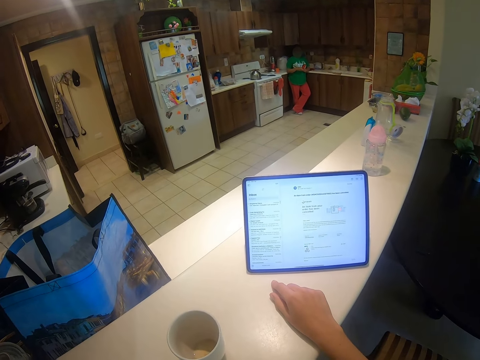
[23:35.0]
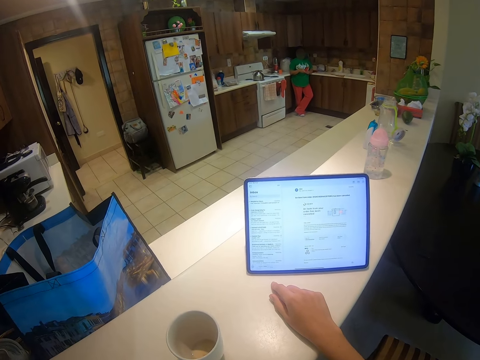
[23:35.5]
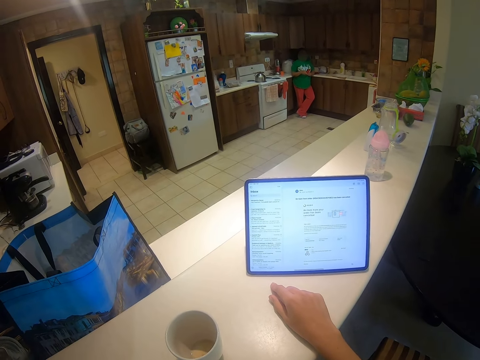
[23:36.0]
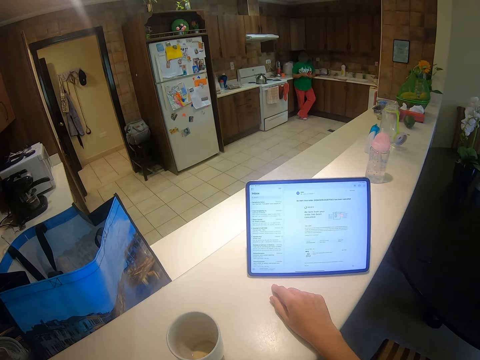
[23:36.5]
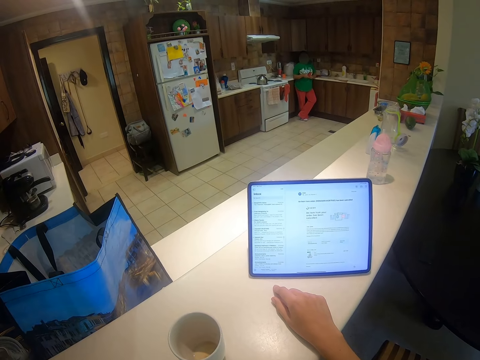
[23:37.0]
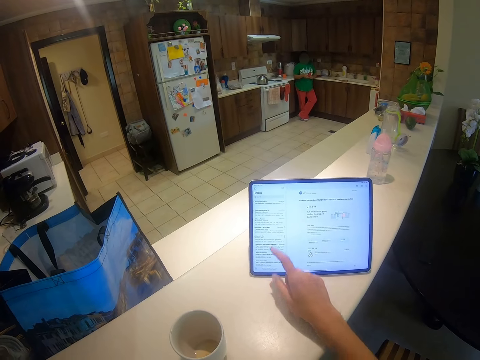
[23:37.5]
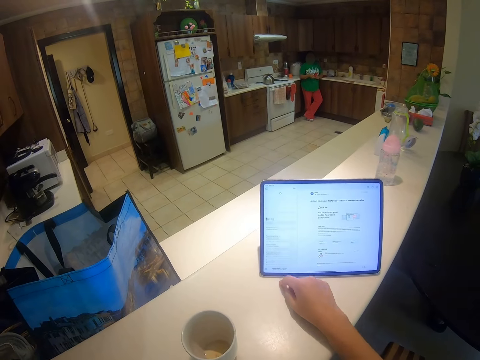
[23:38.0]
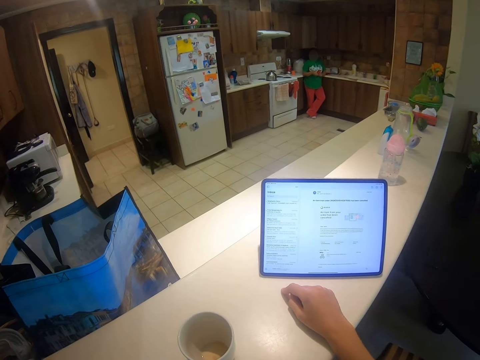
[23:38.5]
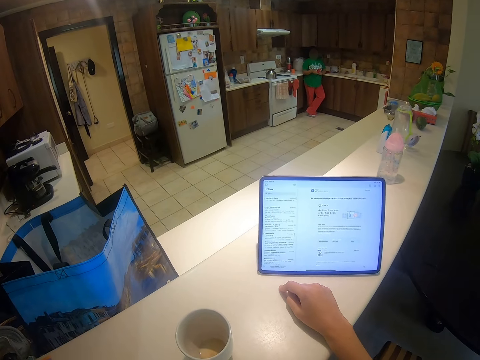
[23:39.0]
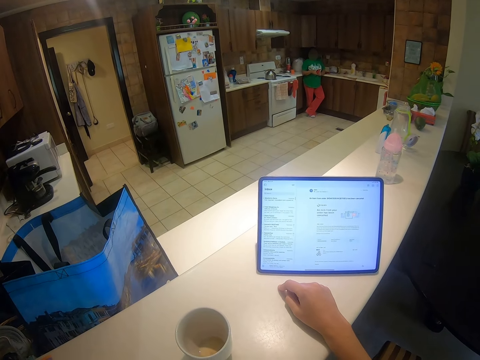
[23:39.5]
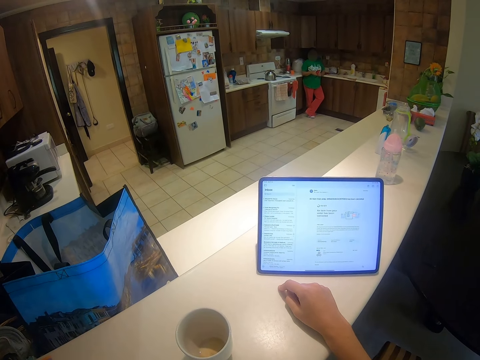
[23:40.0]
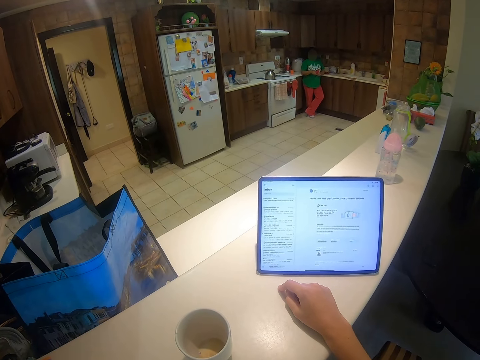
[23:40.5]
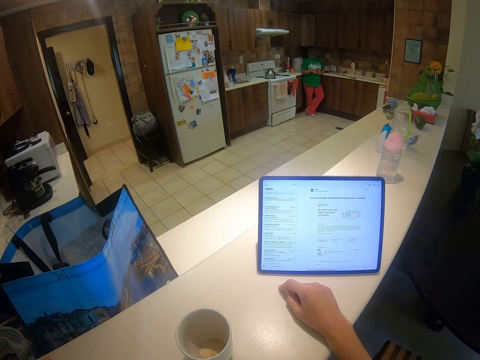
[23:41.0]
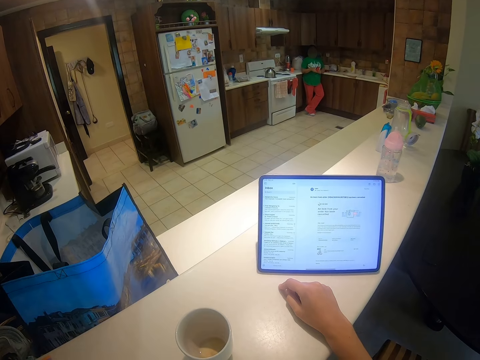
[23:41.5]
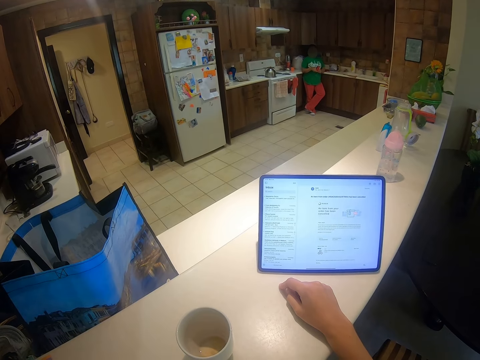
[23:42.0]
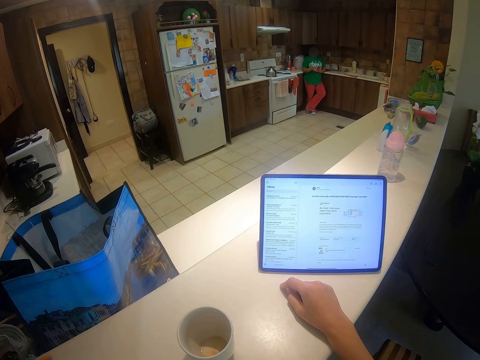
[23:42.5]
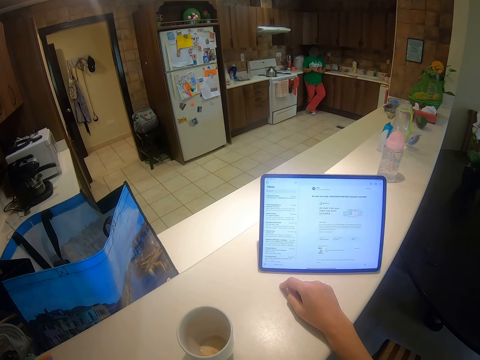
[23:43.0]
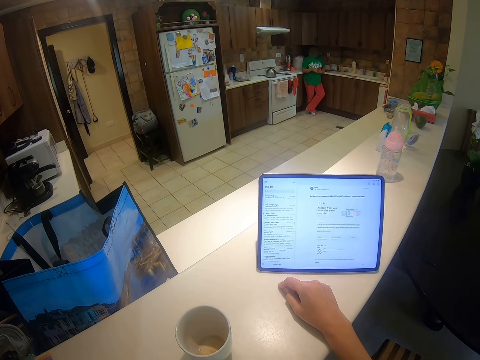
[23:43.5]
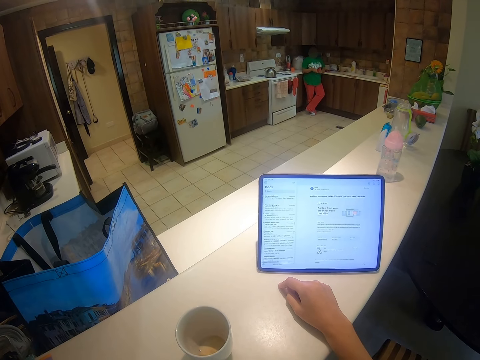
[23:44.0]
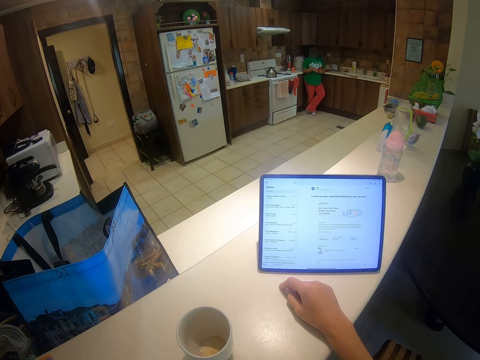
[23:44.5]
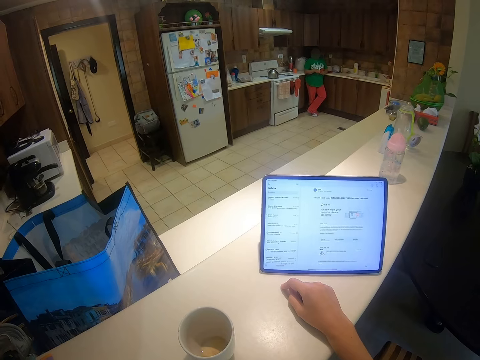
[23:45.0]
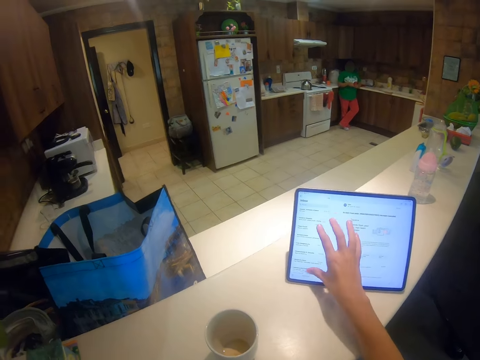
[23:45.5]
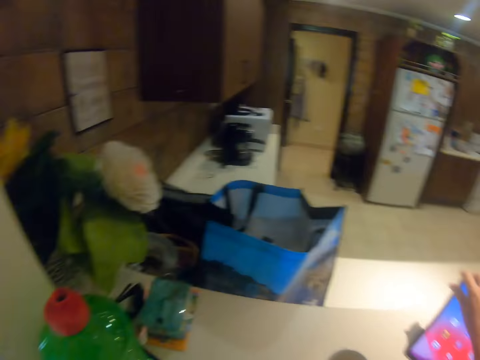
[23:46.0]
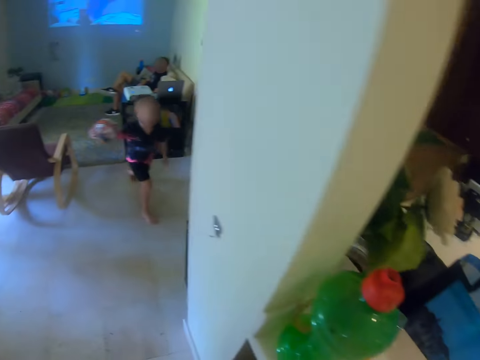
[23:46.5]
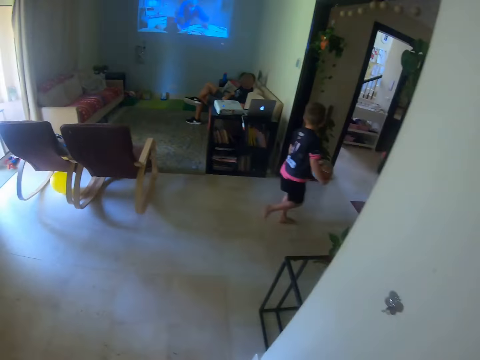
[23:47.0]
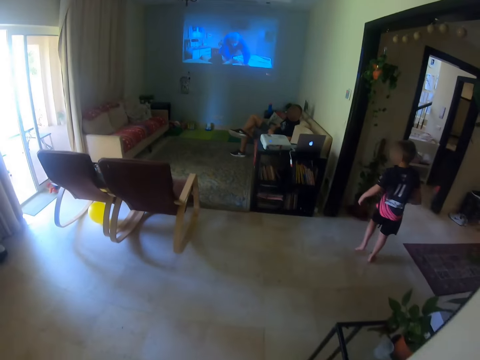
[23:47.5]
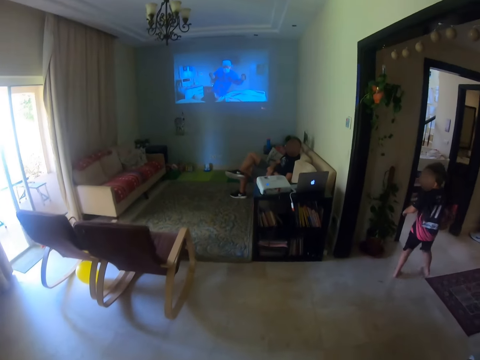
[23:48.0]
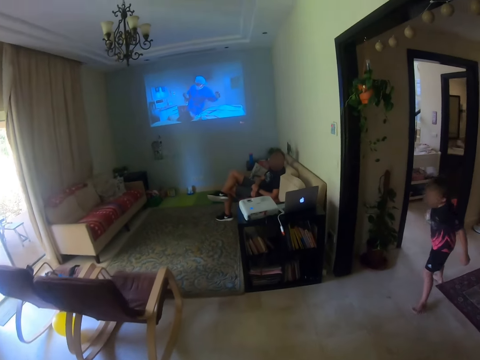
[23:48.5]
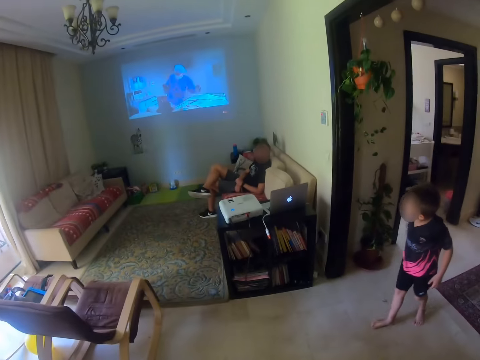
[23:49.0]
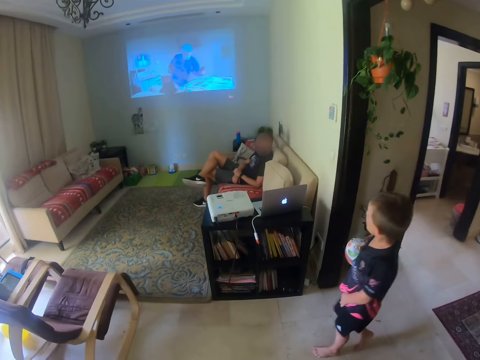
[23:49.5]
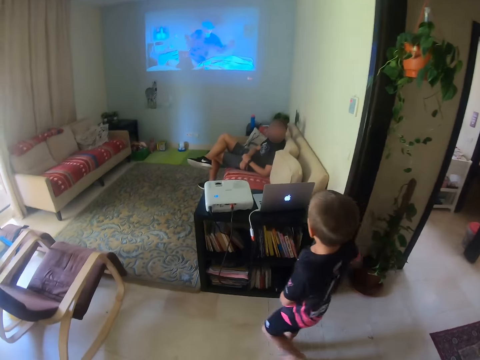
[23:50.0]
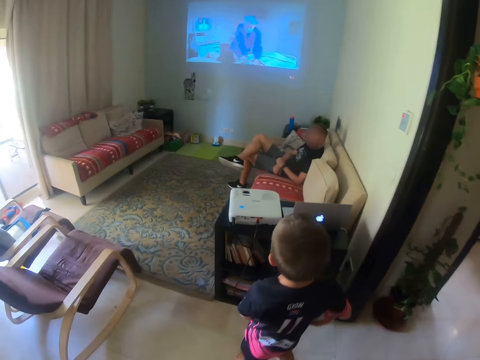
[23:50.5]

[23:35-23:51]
The camera wearer stares at the screen. They scroll the laptop. They stare at the screen again. They touch the screen. They walk towards the living room. A kid walks. The camera wearer looks at the kid moving around the house.

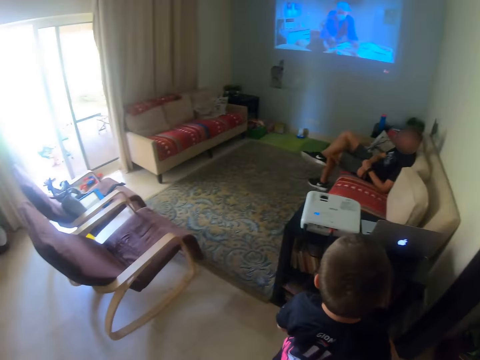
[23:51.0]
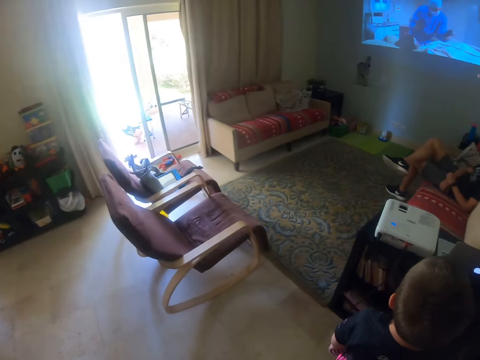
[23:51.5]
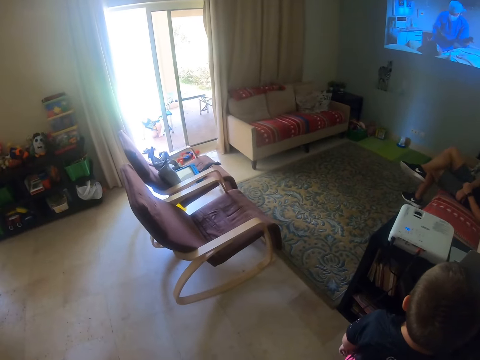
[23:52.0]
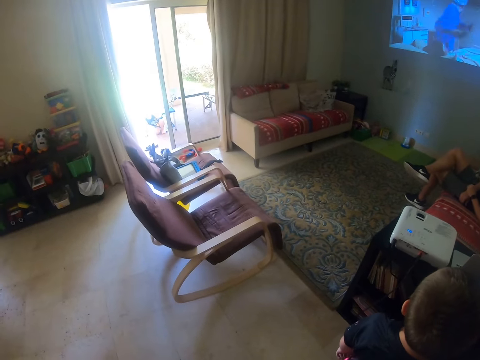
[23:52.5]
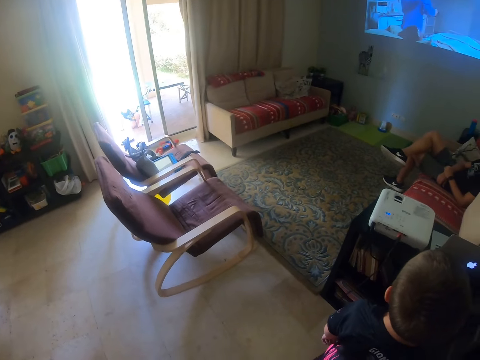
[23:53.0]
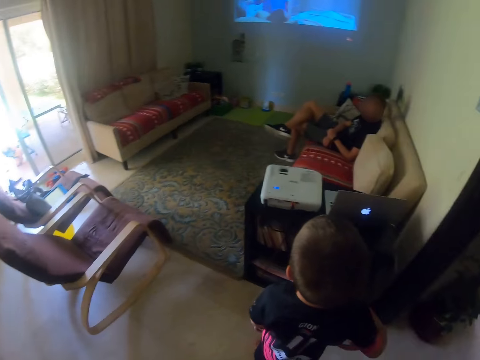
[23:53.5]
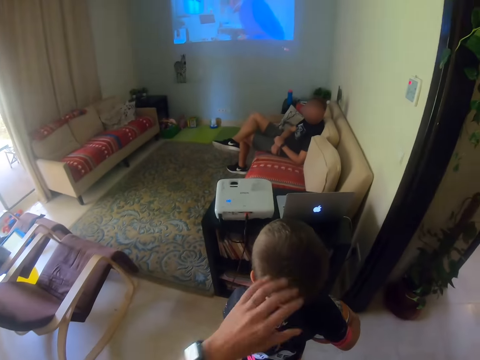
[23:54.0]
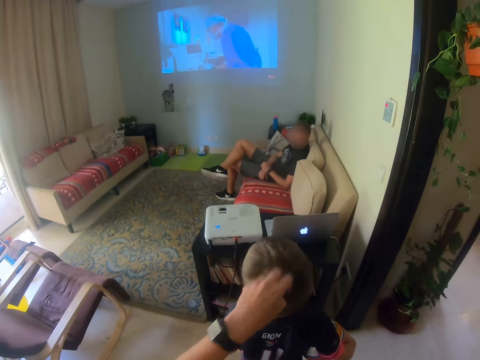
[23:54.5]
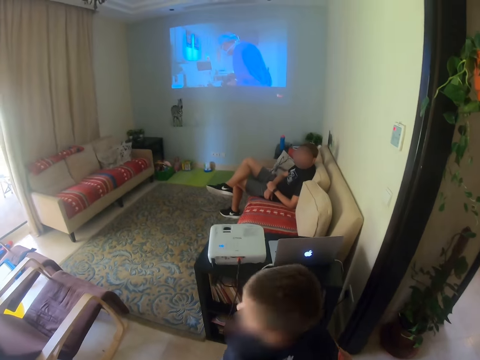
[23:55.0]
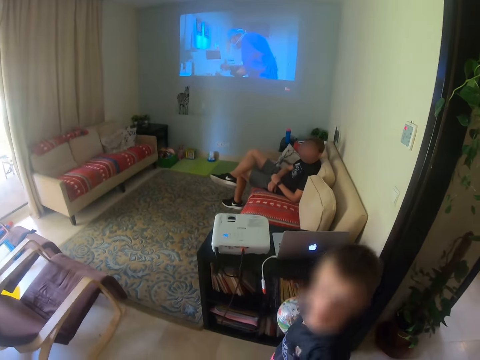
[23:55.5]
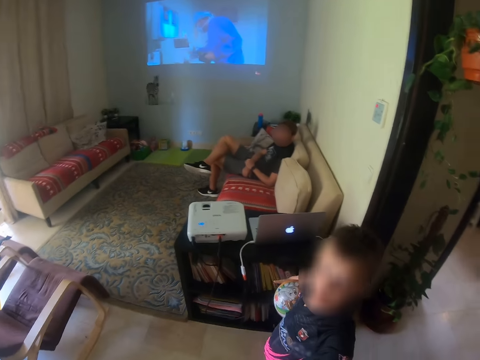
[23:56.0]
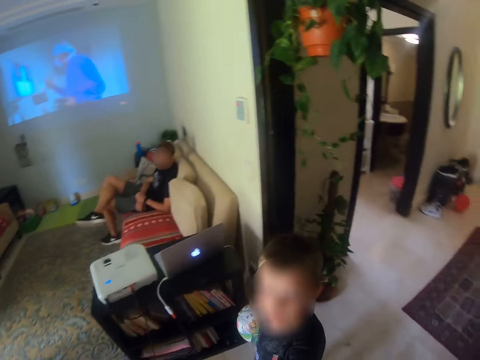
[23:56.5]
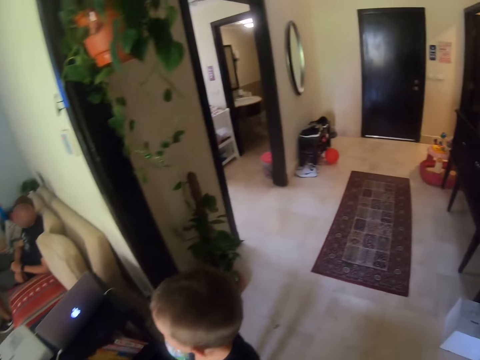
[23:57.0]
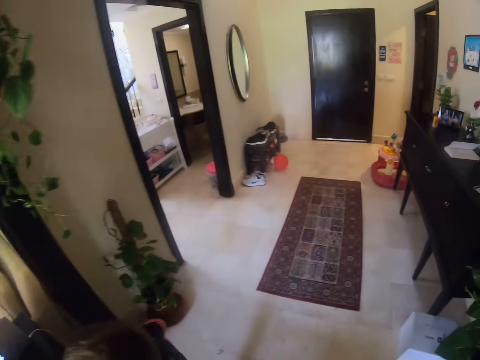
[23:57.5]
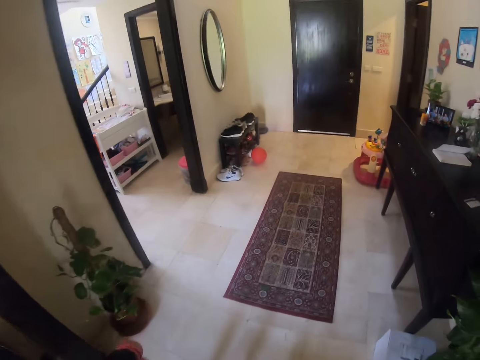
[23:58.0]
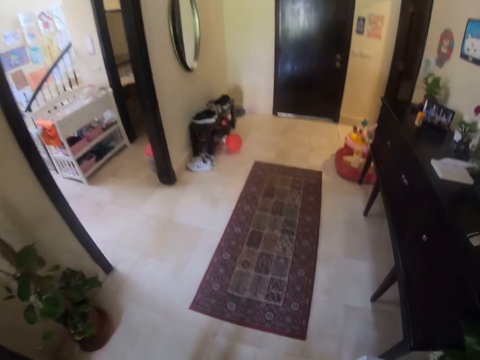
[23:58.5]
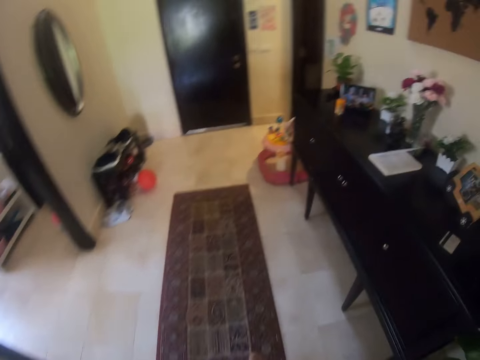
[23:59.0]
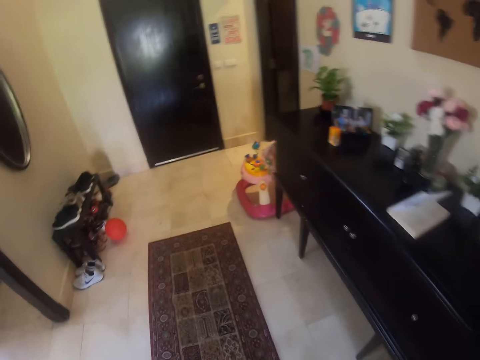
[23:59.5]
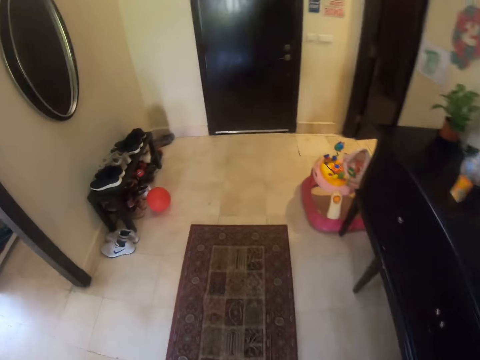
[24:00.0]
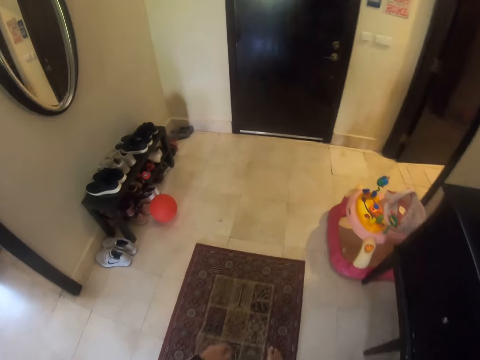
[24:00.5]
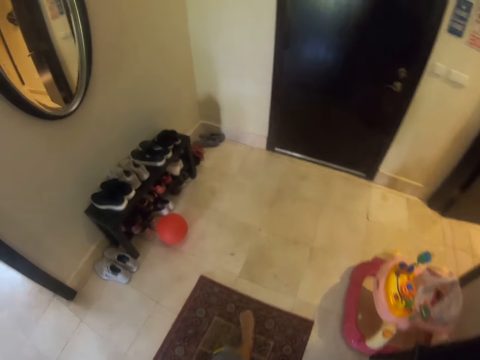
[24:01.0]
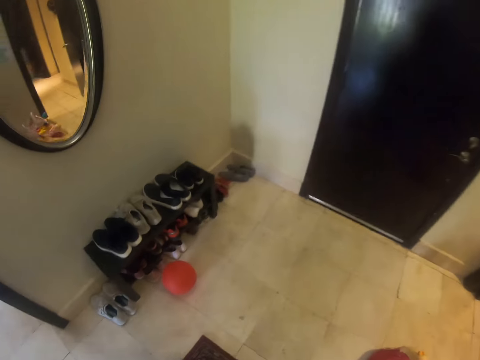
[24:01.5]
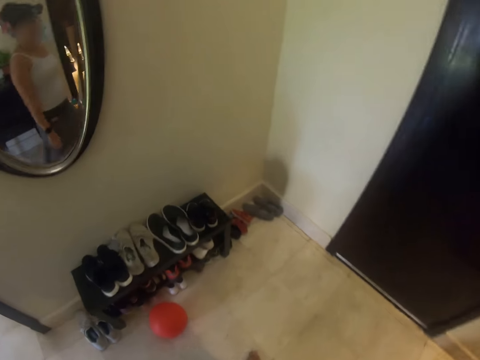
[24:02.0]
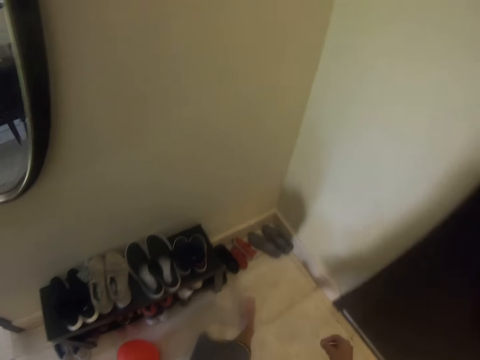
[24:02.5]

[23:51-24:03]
The camera wearer stands. The kid stands. The camera wearer looks around. They touch the head of the kid. The kid looks at the camera wearer. The camera wearer walks around the house.
